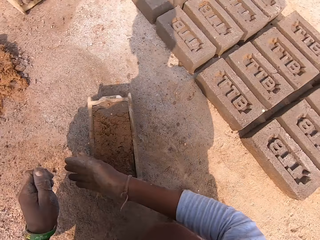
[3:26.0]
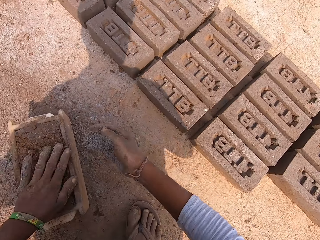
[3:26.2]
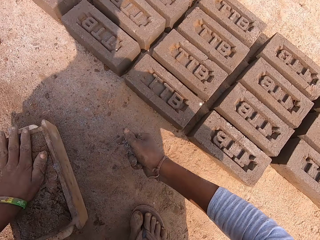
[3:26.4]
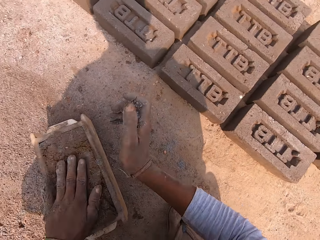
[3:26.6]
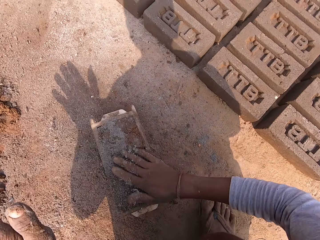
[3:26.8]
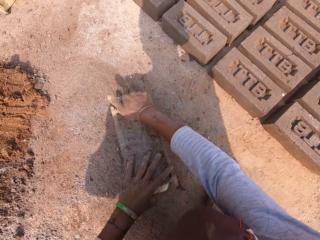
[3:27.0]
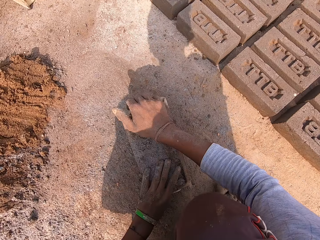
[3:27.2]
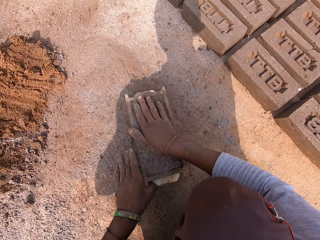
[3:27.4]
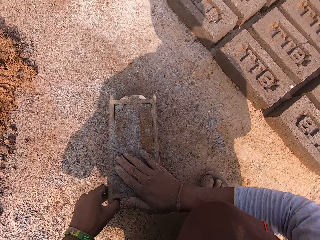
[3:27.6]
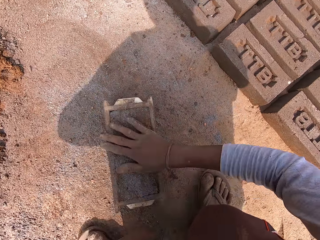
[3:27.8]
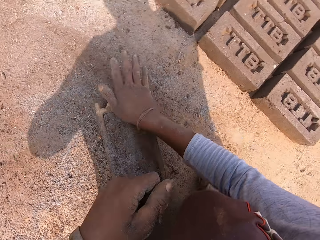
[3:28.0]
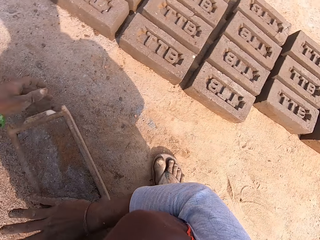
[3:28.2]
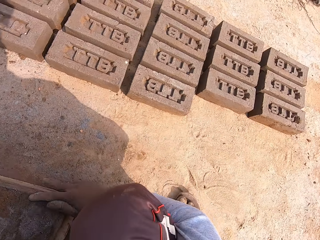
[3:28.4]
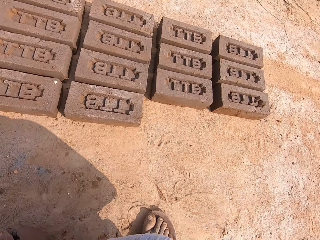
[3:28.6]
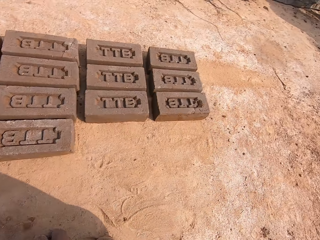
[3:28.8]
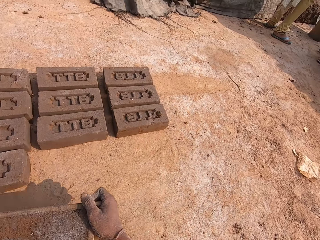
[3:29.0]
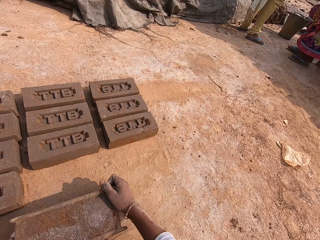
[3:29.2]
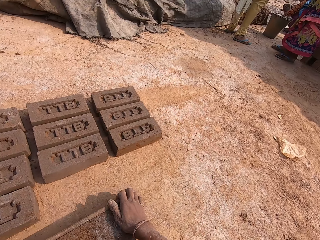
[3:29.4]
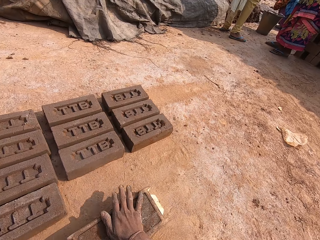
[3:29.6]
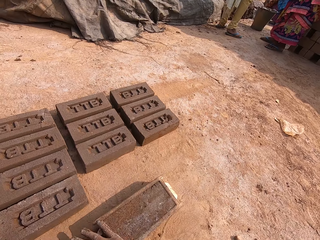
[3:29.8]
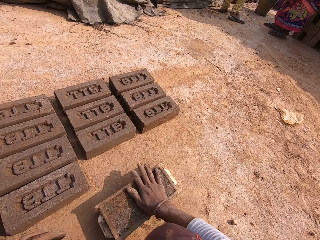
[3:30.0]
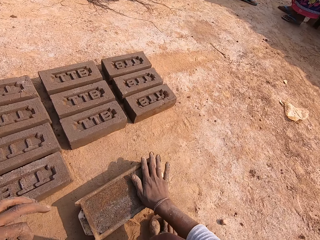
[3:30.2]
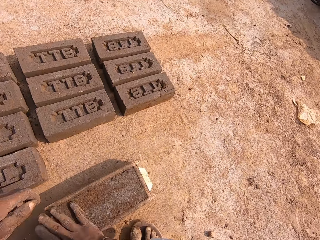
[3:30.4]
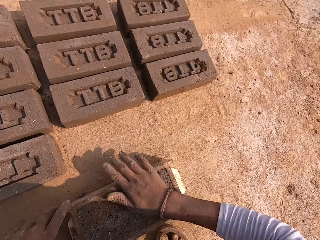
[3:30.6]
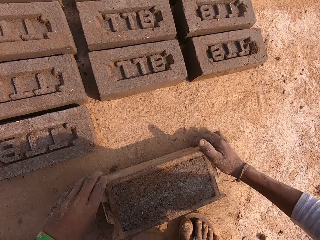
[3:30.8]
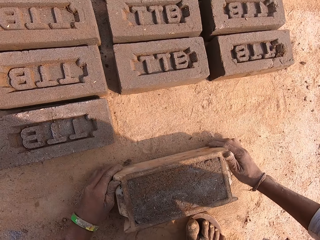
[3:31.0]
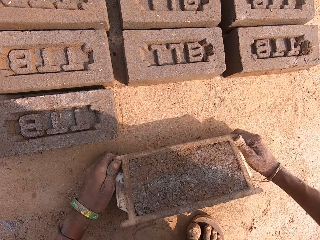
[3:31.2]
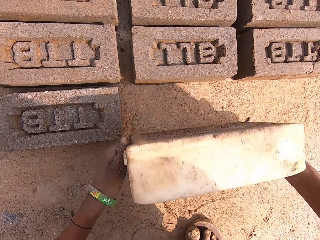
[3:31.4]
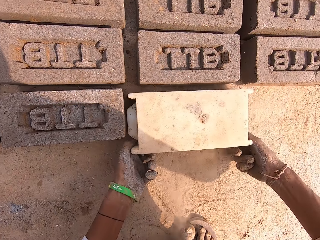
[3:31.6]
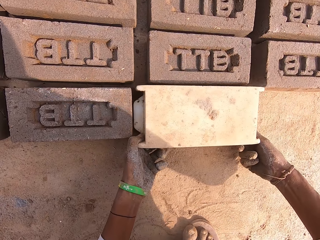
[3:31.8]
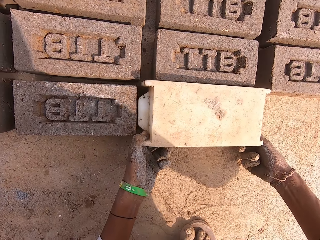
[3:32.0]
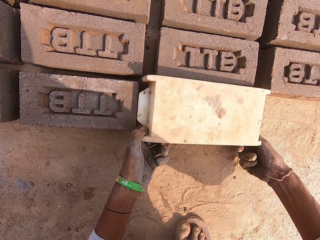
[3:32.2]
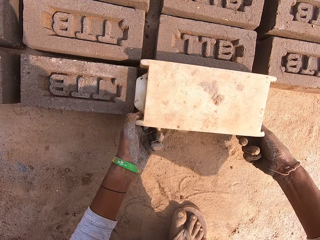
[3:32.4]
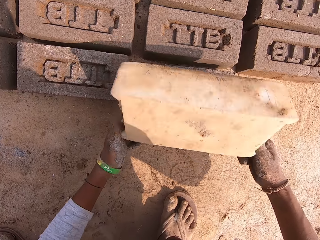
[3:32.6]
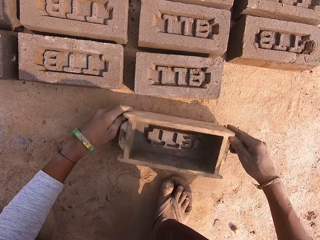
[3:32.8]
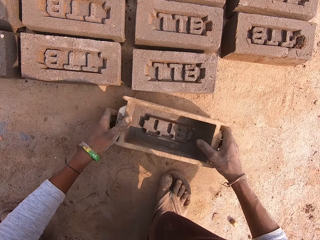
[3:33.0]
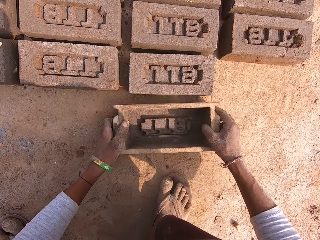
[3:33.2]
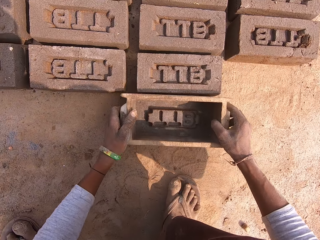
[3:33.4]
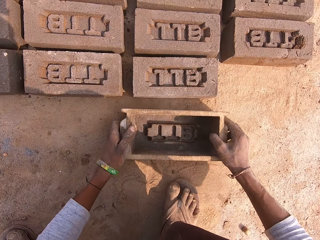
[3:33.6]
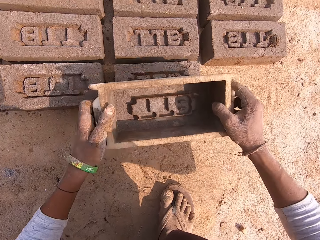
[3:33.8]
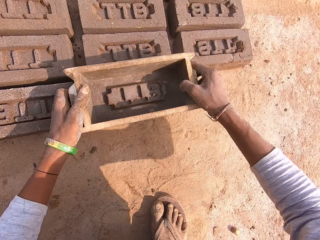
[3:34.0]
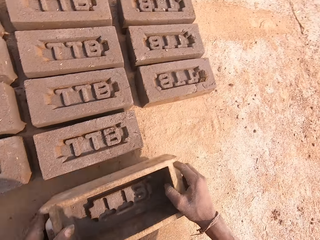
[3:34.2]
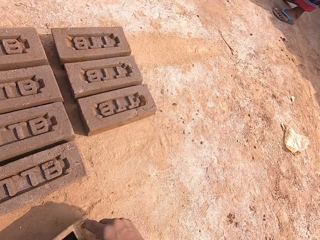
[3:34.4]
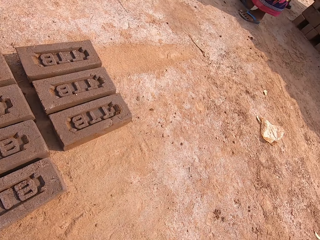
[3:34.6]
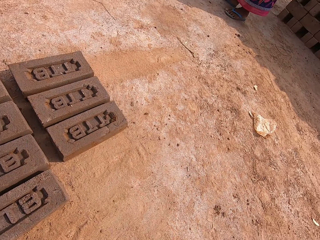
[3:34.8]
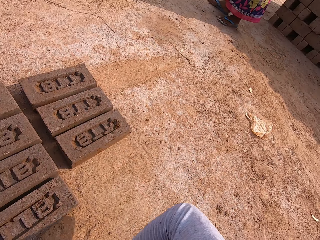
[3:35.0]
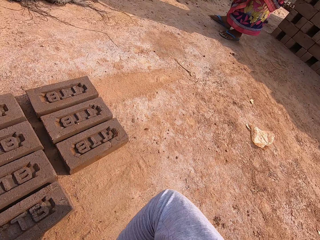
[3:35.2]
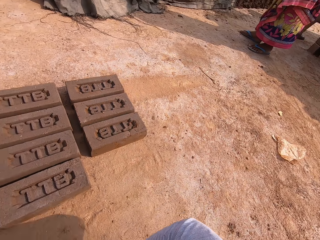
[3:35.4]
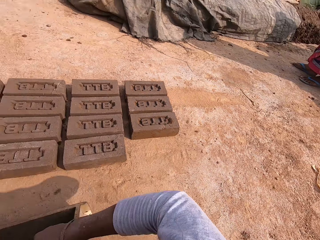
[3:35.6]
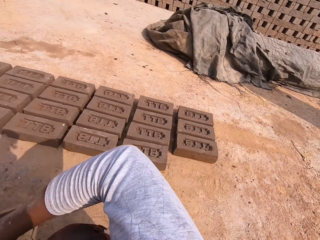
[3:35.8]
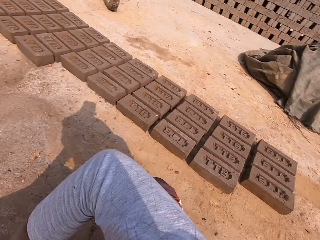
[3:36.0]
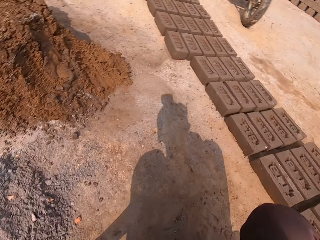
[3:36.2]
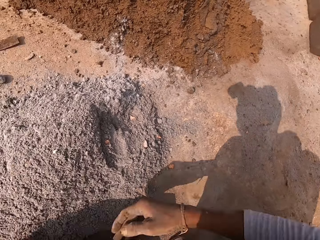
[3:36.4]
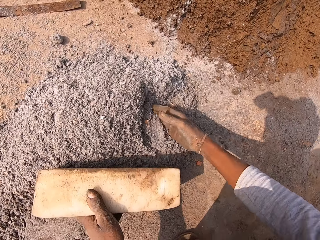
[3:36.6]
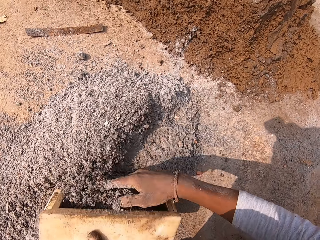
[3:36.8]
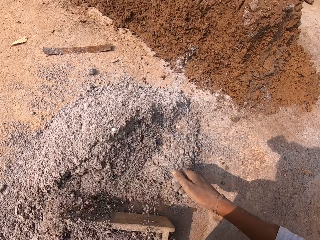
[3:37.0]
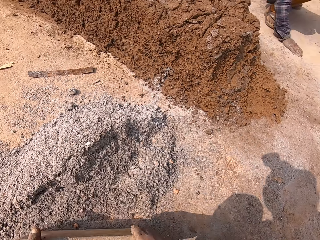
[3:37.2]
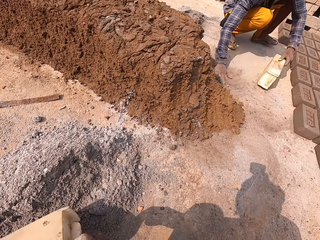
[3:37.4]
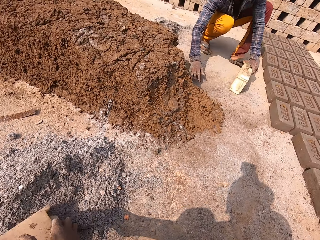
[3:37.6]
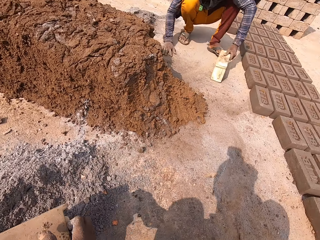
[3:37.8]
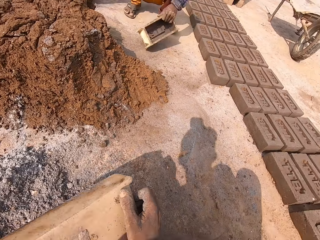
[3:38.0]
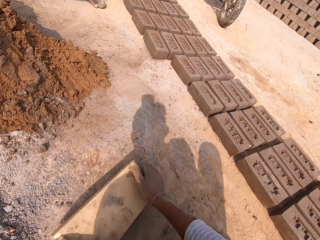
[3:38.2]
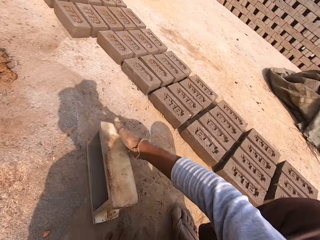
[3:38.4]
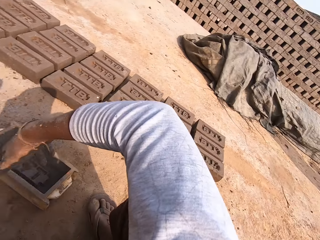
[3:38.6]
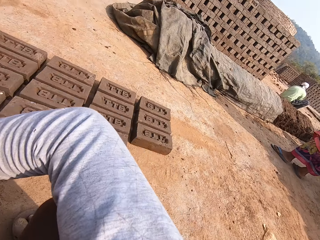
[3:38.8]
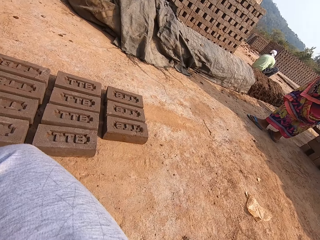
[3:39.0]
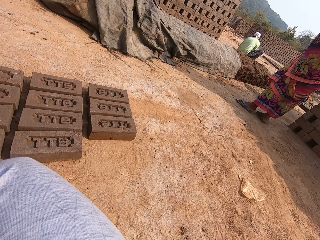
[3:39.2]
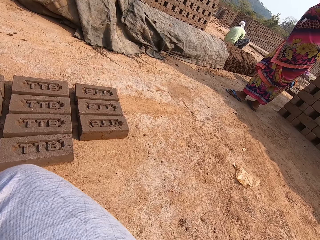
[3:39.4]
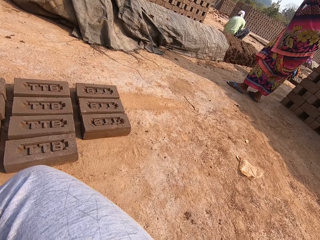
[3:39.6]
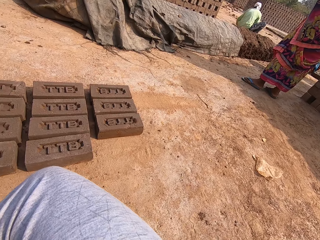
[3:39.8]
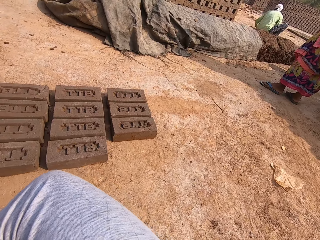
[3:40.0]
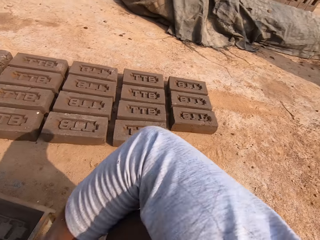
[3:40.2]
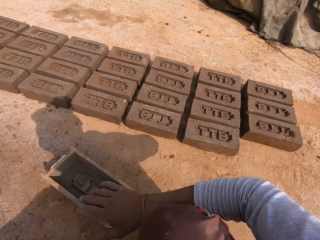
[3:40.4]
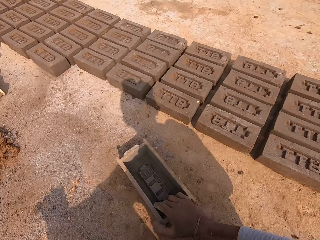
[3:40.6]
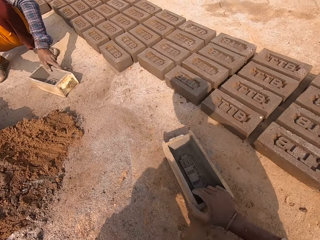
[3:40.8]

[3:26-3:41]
The camera wearer packs some borax sand from the ground with his left hand. He throws the clay mold on the ground with his right hand. He passes the borax sand from his left hand to his right hand. He smoothens the clay mold inside the block mold pan with the borax sand in his left hand. He pours the borax sand in his right hand into the clay mold in the block mold pan on the ground. He moves the block mold pan on the ground with both hands. He drops a plastic. He smoothens the clay mold inside the block mold pan with his right hand. He holds mud. He turns over the block mold pan on the ground with both hands. He throws the mud down. He pulls the plastic from the mud. He raises the block mold pan with both hands. He puts the plastic down. He drops the wooden head pan on the ground with both hands. He pushes the plastic. He puts the plastic on the mud. He looks around. He moves a hand. He puts soil in the plastic. He mixes the wooden head pan in the borax sand on the ground with both hands. A person moves hands. The camera wearer moves the wooden head pan on the ground with both hands. He interacts with the person. He moves the plastic. He looks around.

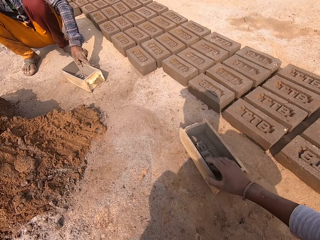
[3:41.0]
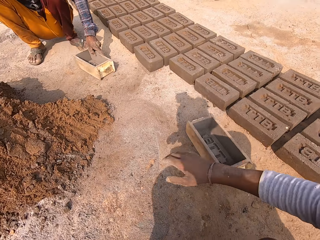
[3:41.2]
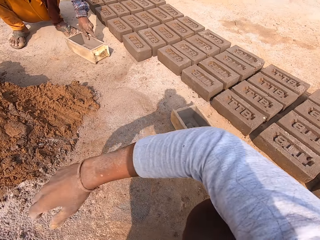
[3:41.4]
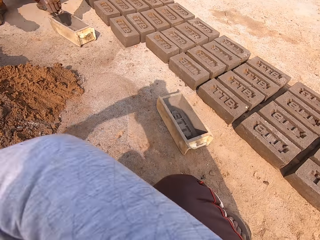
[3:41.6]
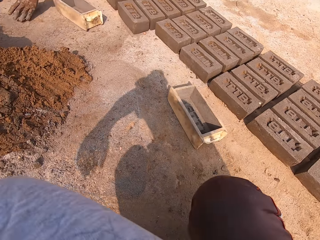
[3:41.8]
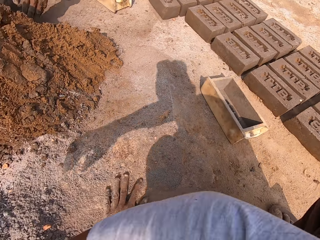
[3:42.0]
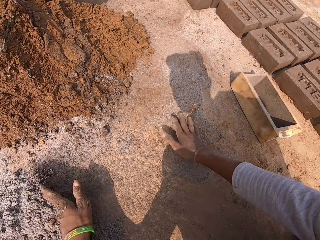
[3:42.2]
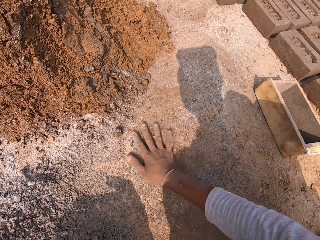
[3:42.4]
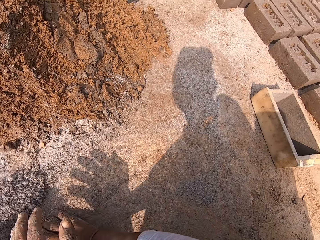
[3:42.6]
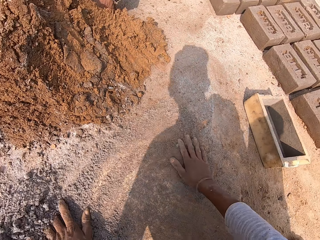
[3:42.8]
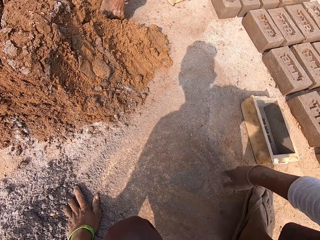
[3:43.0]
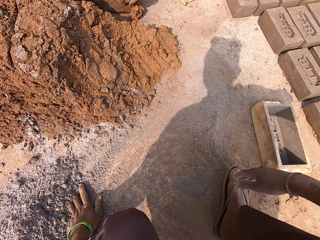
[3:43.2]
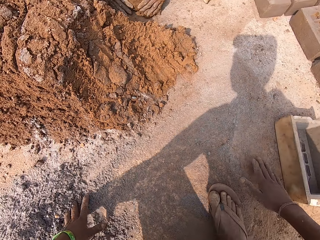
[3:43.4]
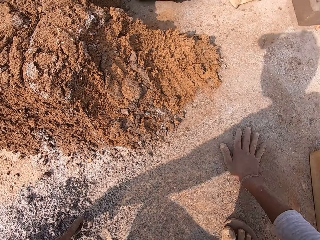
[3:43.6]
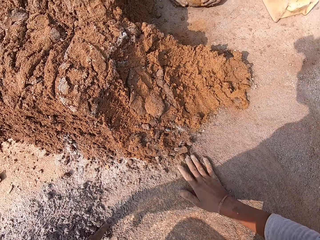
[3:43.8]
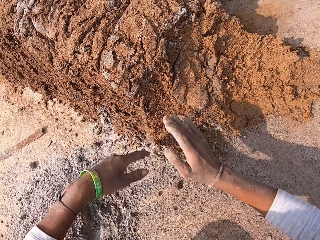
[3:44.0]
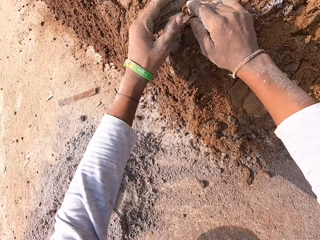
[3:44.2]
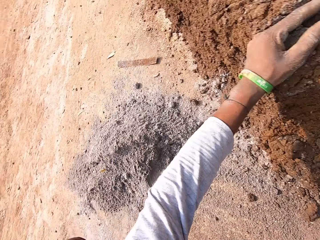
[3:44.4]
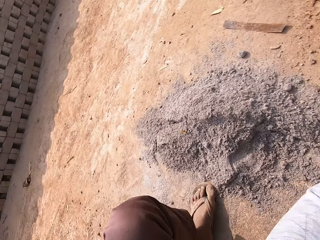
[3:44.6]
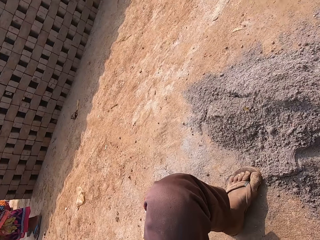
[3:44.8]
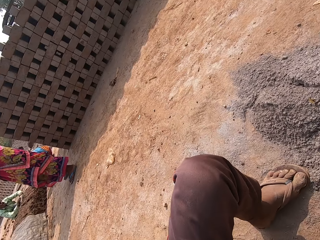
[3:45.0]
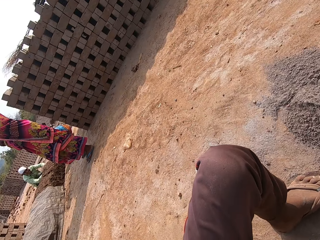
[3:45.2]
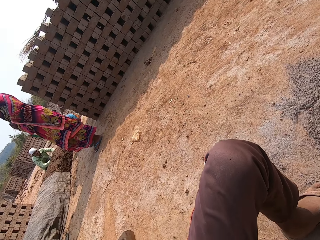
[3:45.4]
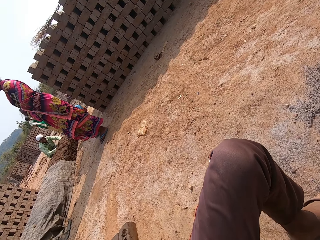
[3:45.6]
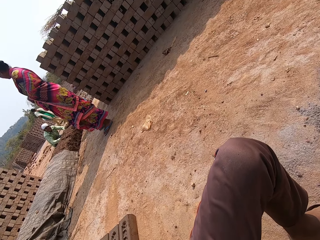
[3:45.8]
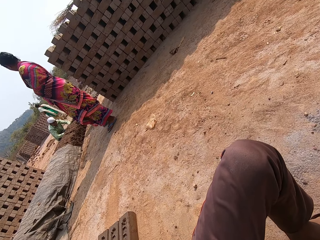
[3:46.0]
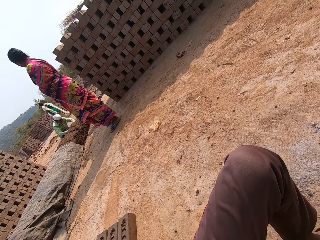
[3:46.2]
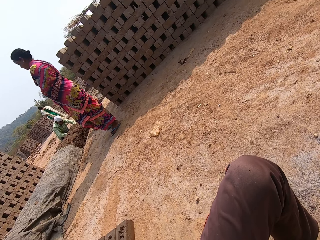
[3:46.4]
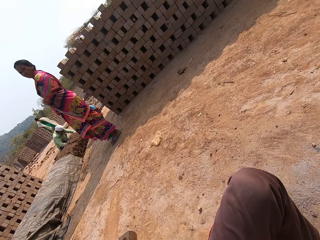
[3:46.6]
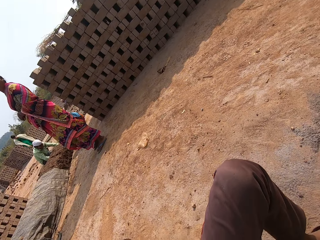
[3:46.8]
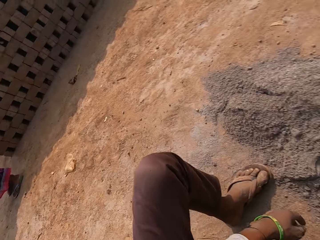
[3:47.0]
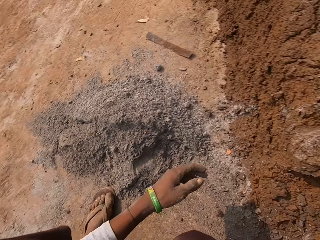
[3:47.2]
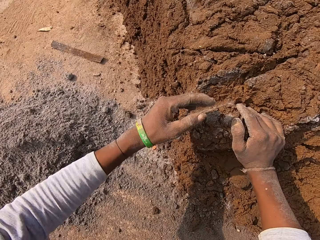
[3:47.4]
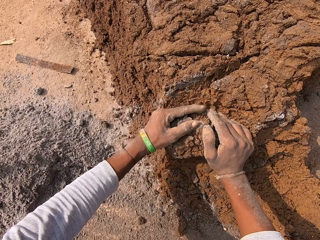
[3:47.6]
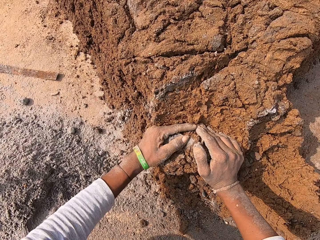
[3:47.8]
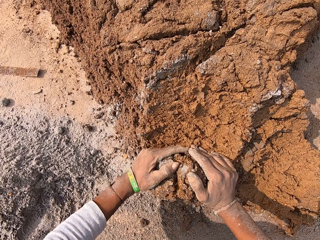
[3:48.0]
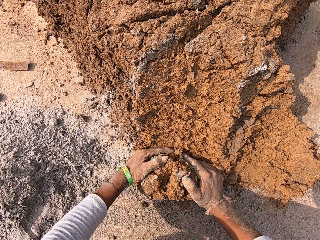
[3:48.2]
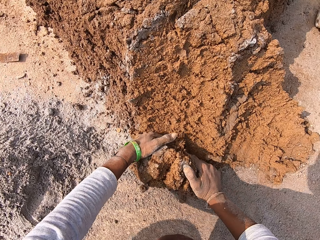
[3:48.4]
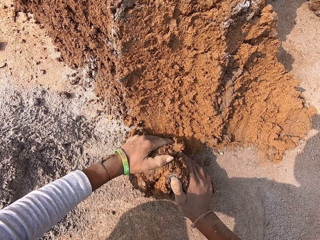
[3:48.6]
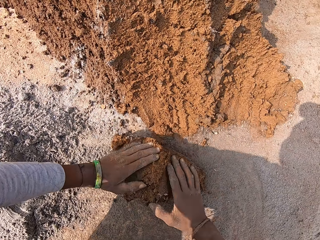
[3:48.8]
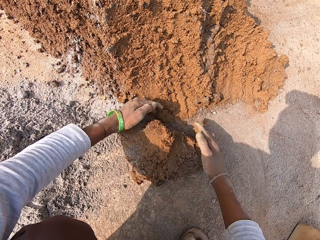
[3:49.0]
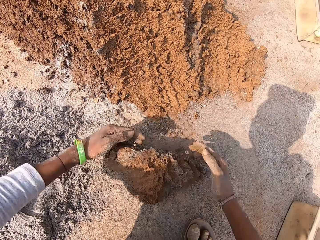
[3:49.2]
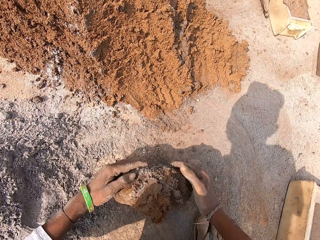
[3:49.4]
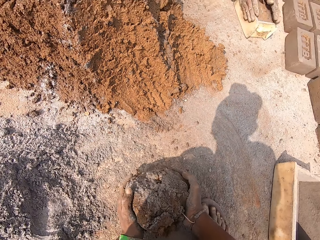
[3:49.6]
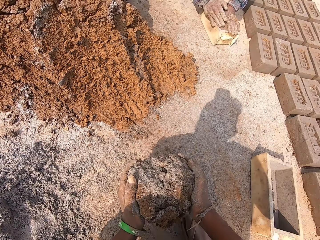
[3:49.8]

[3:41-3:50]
The camera wearer pushes a plastic. A person pushes the plastic. The camera wearer sweeps the clay mold on the ground with his right hand. He pushes soil. The person rolls mud. The camera wearer pushes the soil. He takes the clay mold from the ground with both hands. He looks around. He picks the mud. He molds the clay mold on the ground with both hands. He rolls the mud.
